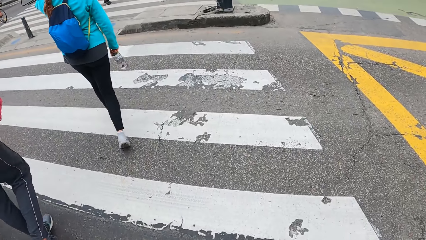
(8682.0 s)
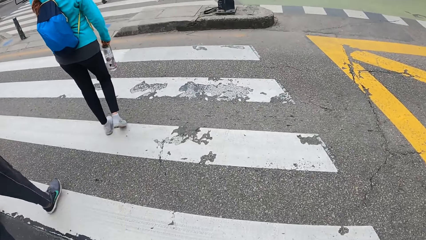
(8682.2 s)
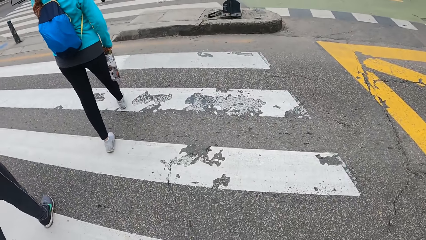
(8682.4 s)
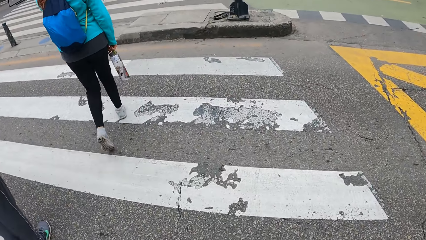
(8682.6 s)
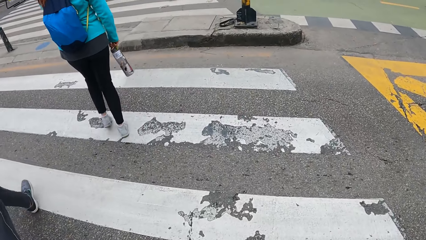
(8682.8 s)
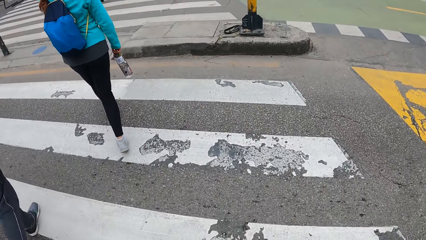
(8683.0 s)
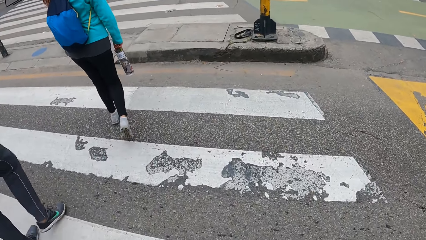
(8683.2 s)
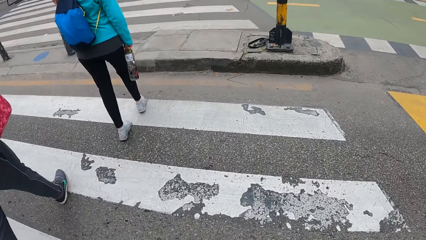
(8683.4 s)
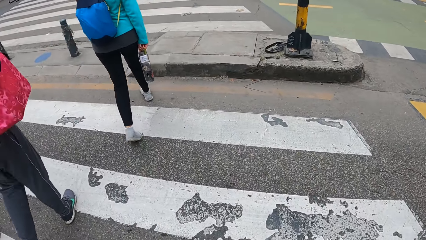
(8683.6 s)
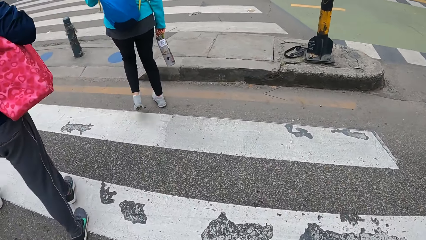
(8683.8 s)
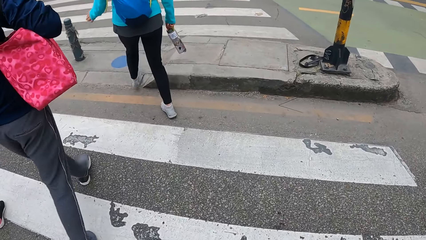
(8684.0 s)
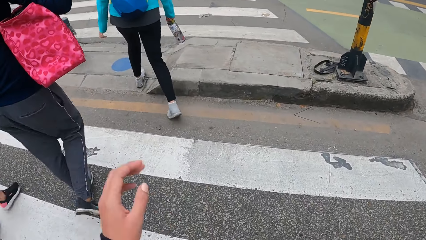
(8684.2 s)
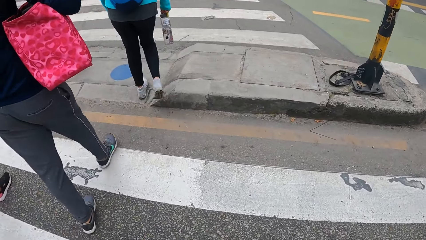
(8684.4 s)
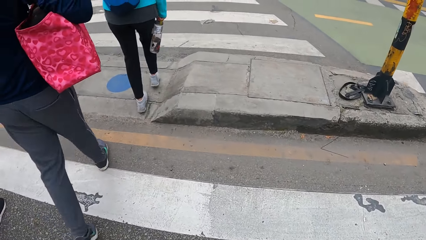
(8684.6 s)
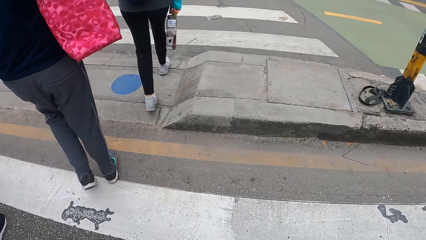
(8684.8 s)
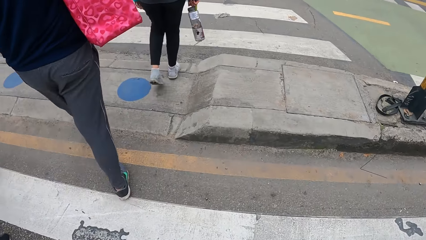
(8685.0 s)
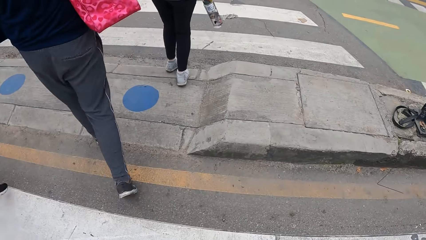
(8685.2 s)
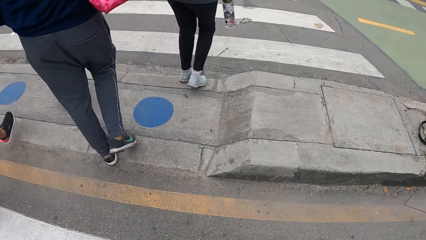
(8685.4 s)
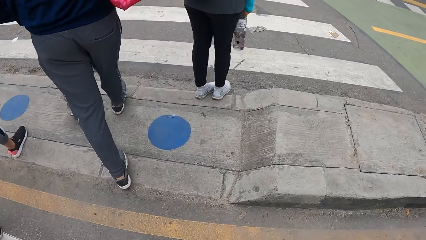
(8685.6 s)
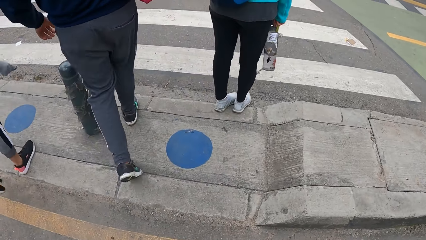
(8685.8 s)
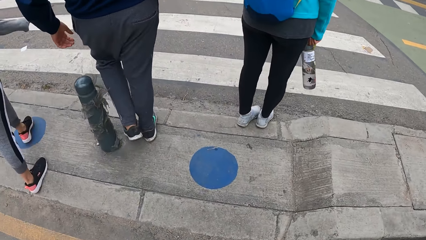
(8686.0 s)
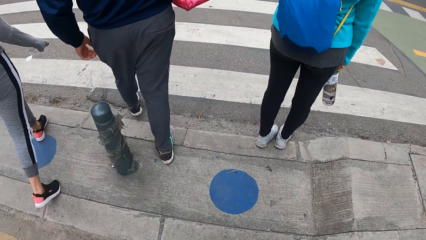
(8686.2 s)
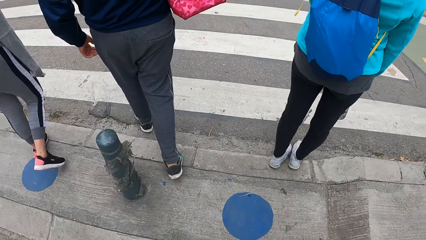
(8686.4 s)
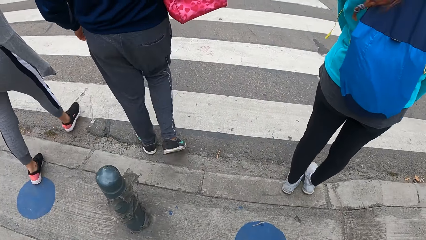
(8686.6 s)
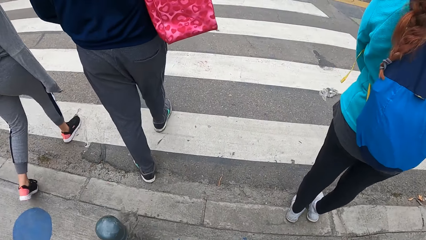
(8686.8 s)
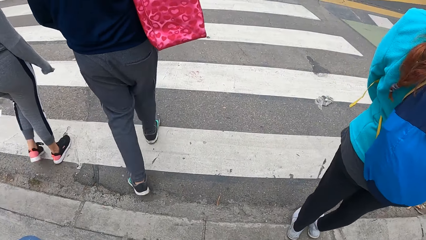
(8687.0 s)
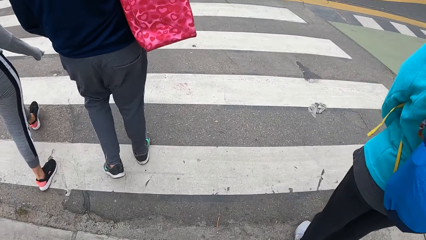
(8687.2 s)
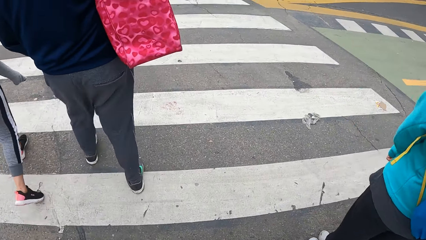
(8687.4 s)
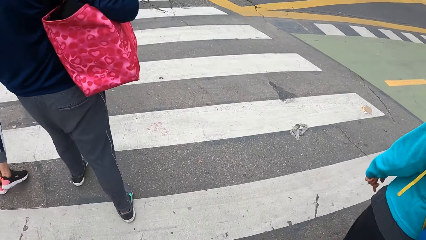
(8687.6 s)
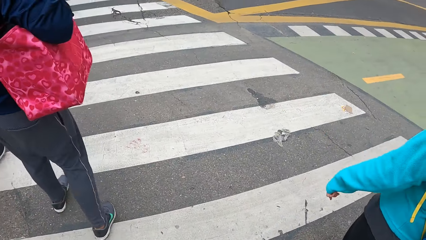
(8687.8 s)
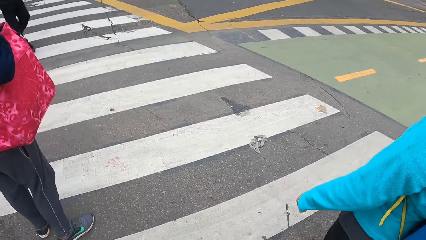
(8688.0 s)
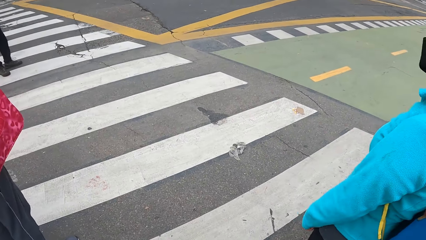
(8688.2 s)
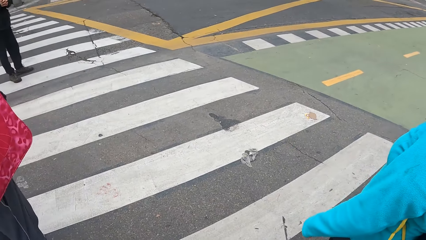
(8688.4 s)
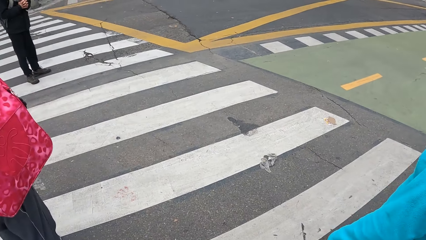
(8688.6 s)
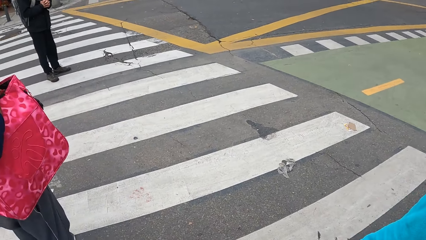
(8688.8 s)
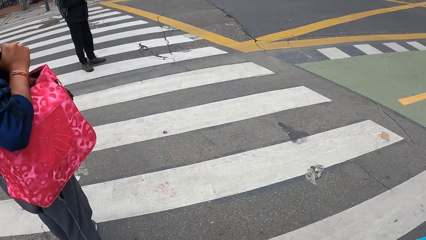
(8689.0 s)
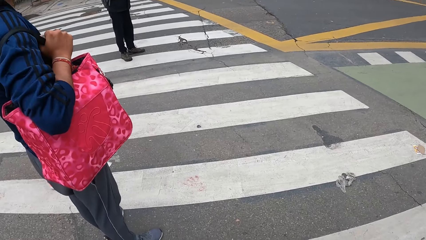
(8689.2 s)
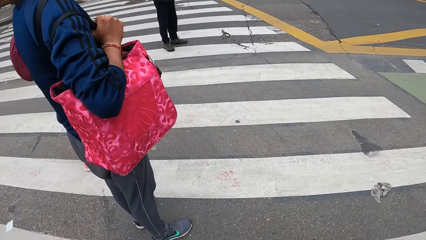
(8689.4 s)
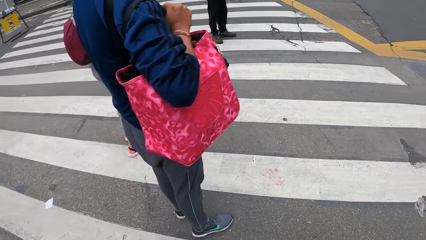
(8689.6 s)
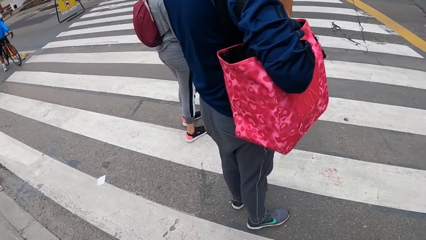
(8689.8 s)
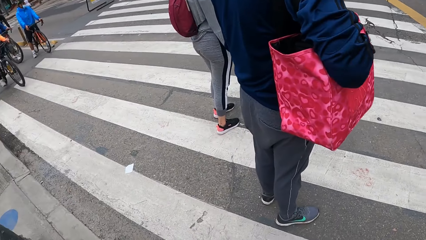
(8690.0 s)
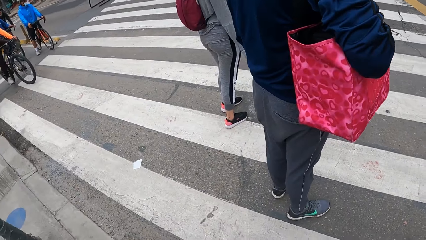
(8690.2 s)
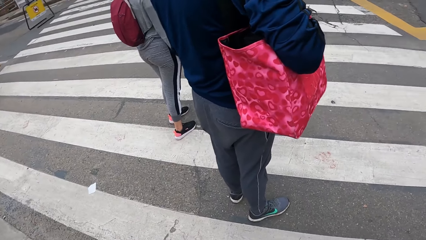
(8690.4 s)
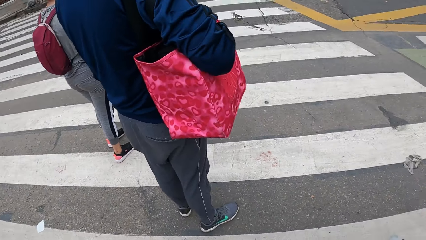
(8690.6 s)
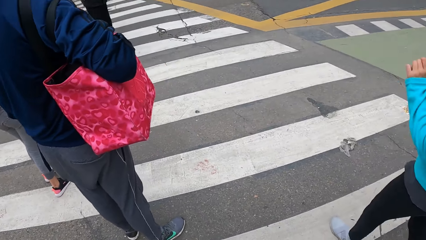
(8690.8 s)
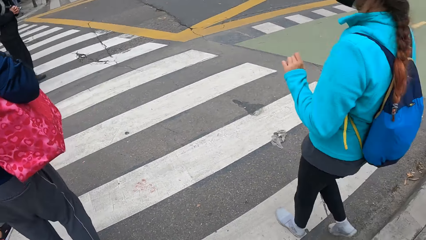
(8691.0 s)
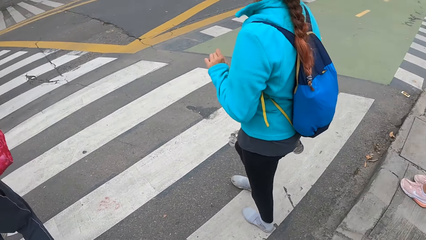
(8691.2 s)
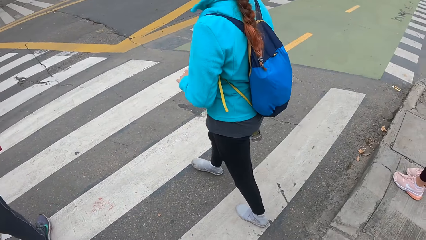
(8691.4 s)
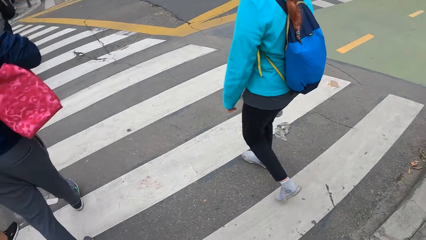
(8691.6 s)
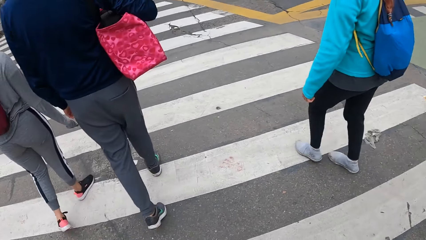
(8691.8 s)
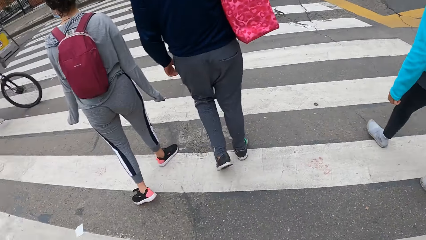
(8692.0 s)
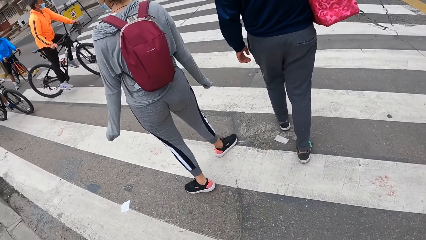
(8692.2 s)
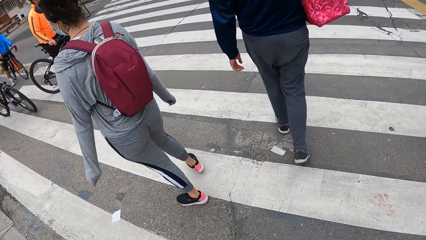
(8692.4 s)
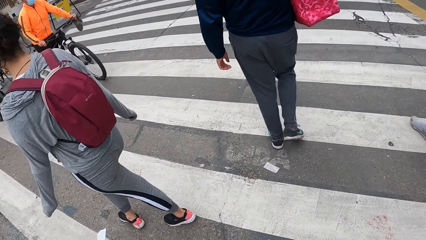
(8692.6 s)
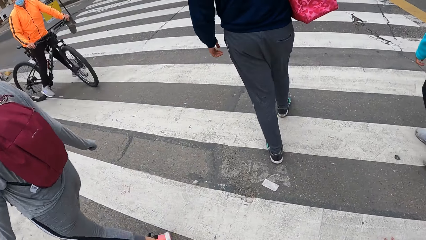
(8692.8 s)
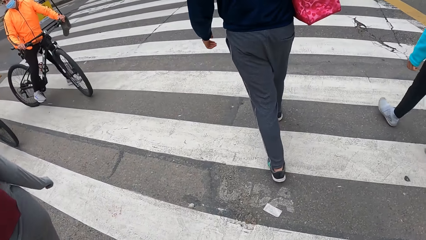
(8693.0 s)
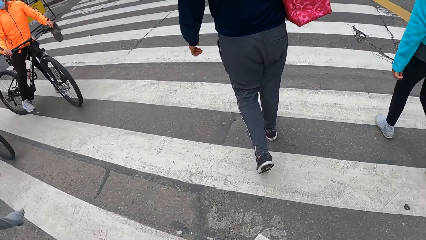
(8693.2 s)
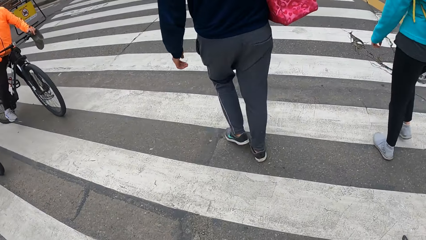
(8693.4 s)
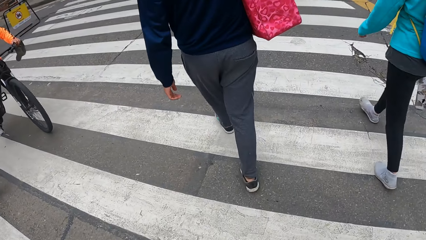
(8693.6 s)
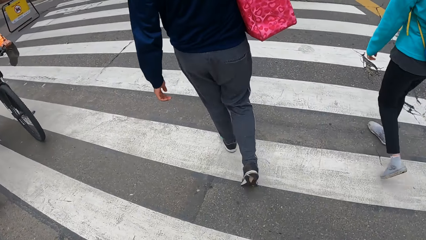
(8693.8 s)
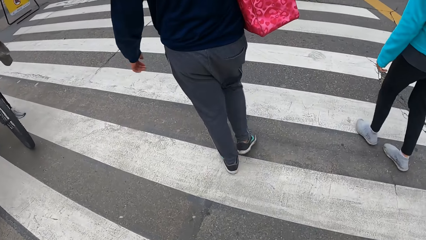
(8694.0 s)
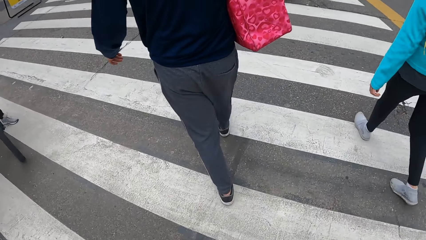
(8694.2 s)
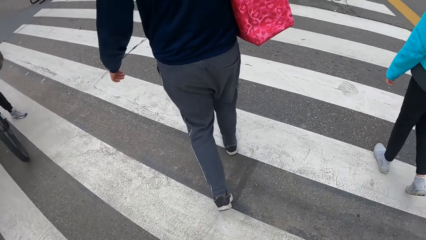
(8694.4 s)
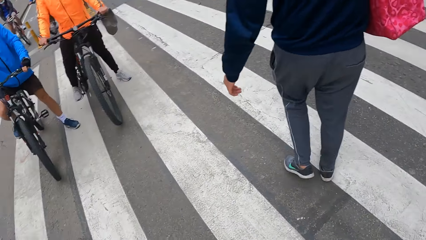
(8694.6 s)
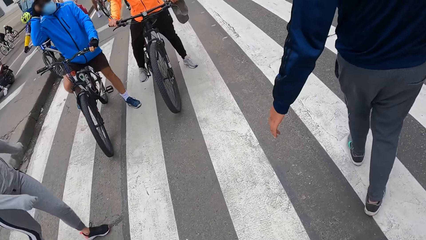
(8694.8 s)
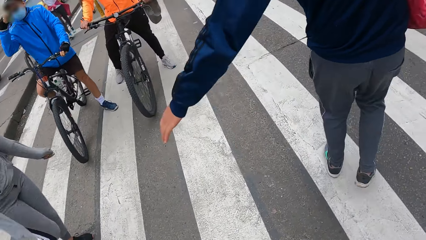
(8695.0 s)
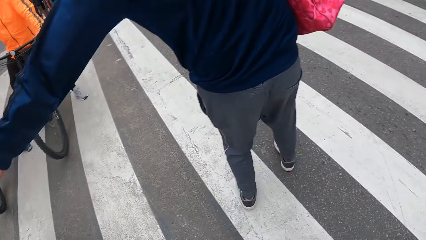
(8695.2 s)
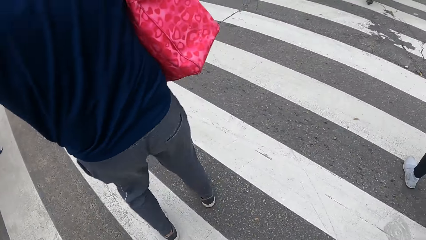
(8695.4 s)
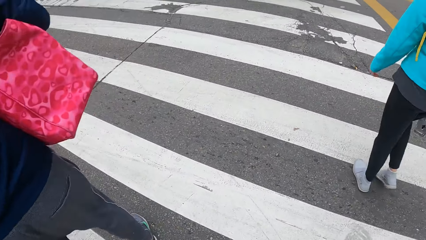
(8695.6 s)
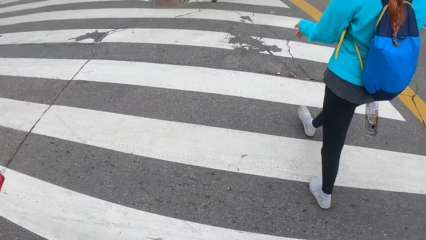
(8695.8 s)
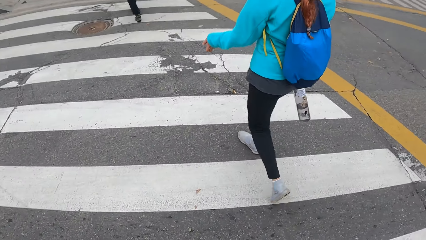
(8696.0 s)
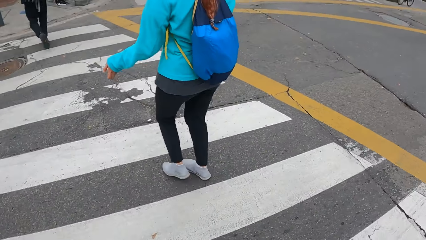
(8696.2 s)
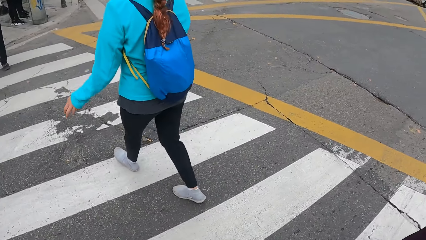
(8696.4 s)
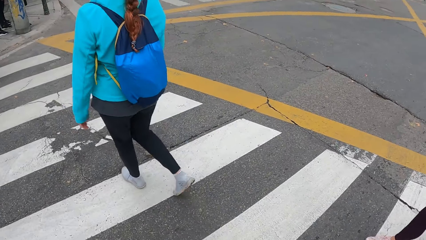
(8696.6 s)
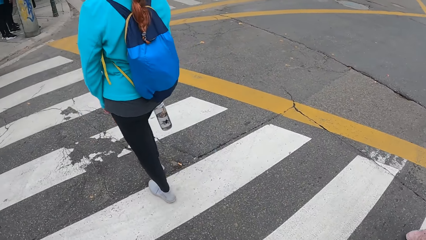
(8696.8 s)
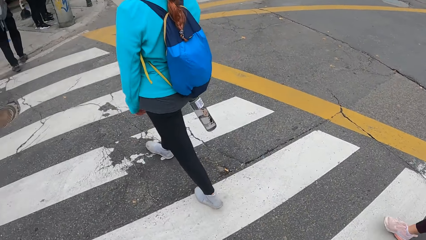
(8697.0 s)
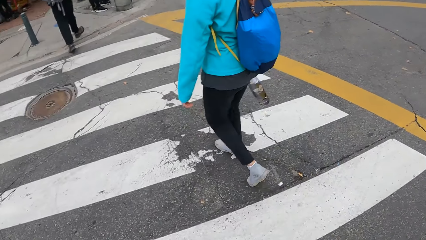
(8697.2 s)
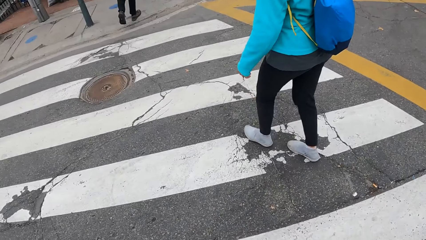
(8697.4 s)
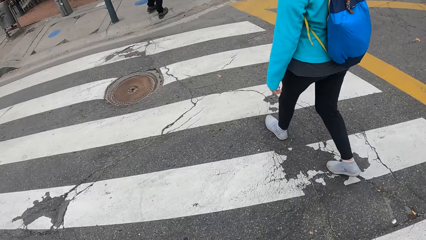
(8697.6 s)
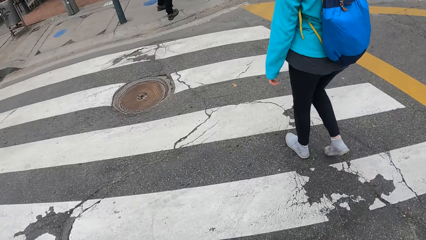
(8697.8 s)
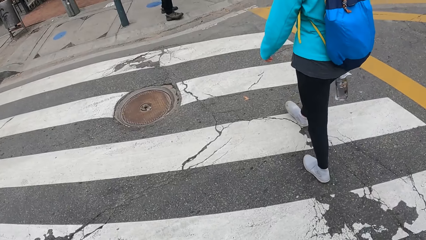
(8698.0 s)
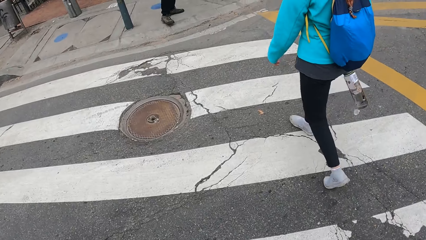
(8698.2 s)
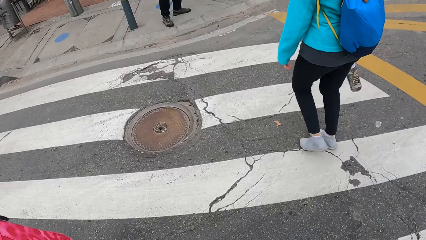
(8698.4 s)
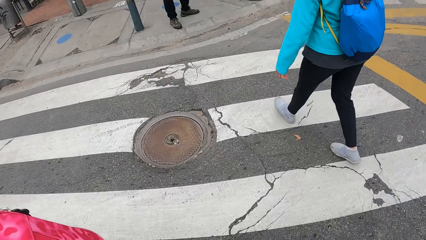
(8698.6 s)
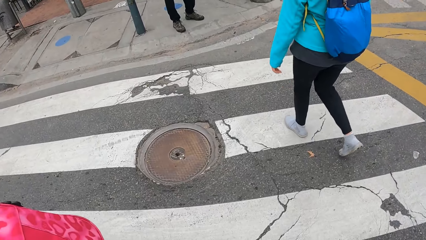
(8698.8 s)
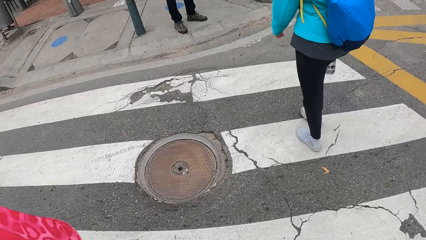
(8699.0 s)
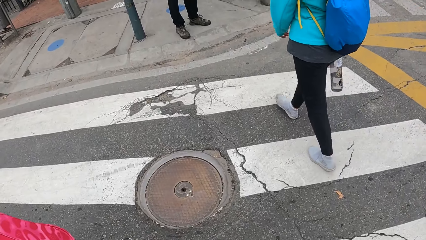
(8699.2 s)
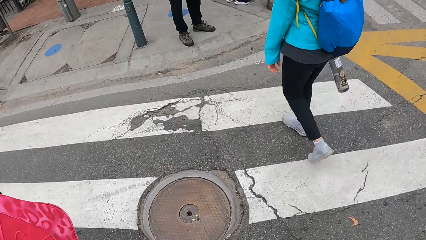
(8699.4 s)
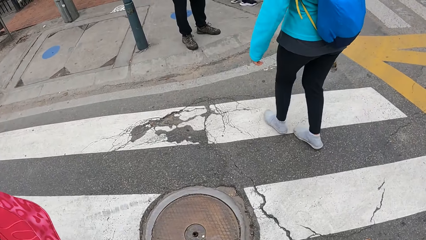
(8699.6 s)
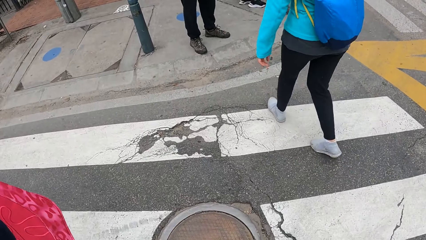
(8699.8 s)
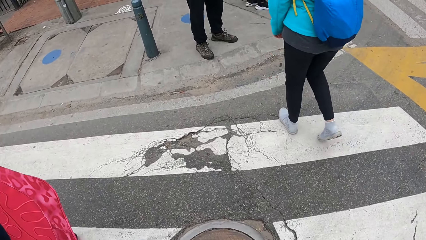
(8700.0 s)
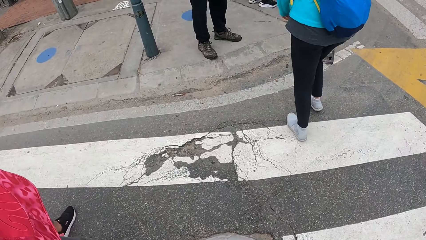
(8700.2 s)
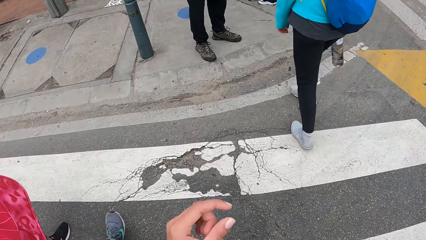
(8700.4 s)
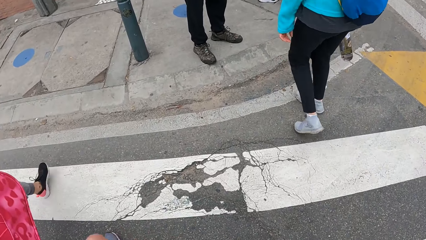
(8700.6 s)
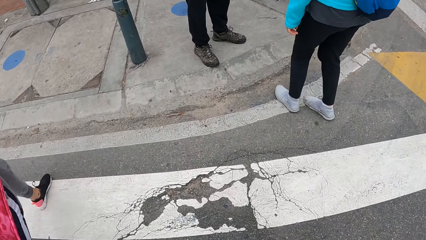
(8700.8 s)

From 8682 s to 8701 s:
The camera wearer looks around. They cross the road with the people. They look around.
